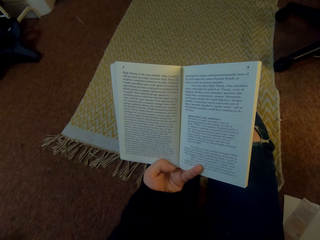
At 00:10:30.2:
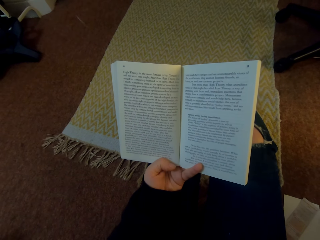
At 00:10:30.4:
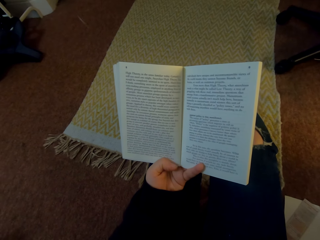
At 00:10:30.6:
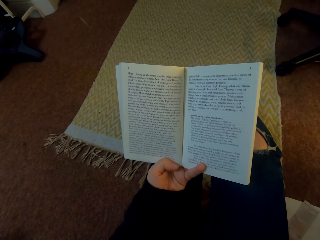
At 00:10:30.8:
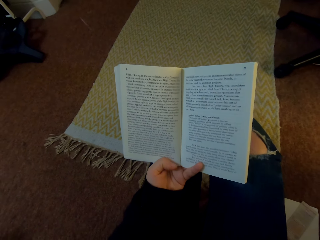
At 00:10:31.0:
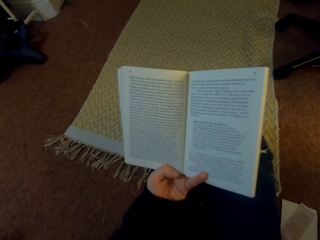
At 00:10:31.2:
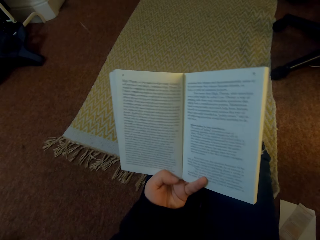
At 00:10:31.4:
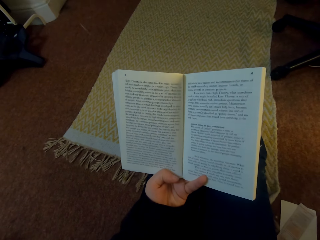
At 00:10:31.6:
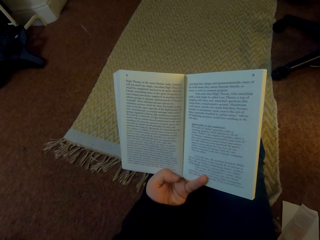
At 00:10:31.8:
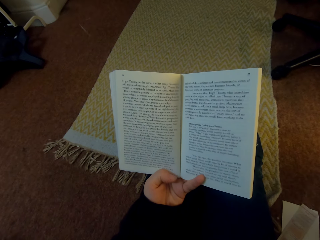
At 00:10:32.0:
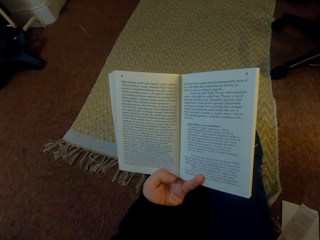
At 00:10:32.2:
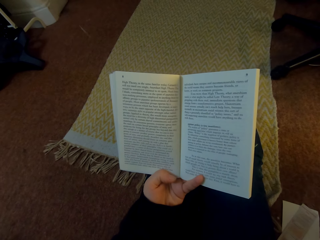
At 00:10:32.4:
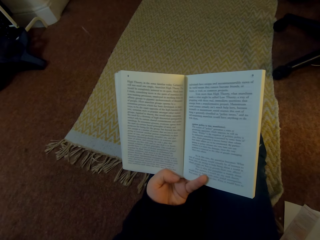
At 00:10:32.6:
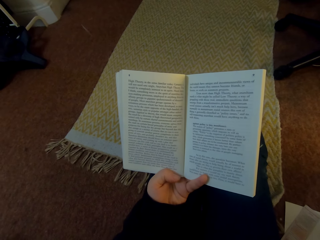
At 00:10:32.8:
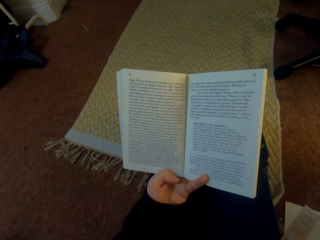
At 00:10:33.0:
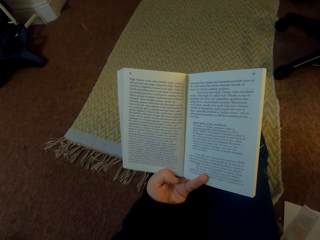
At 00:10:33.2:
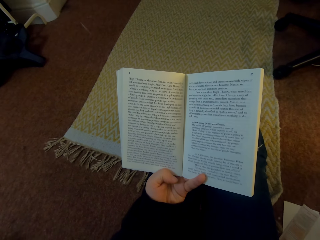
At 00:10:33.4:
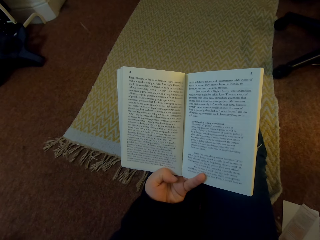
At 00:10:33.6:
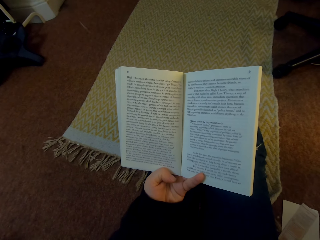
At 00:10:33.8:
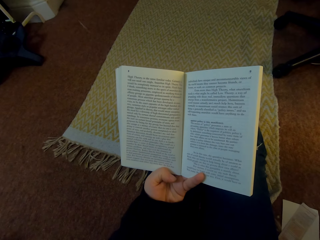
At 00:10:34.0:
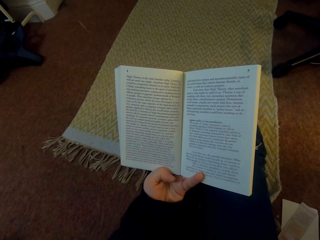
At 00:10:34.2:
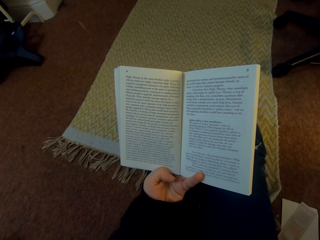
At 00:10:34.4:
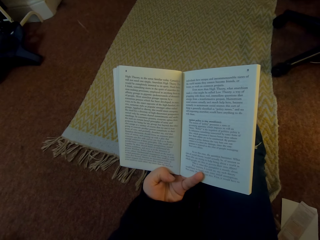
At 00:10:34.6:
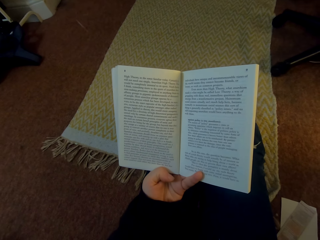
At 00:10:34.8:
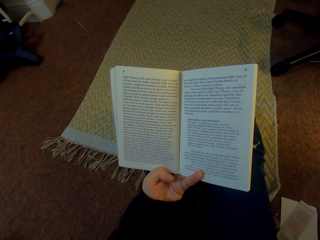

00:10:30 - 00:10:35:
The camera wearer reads the book.

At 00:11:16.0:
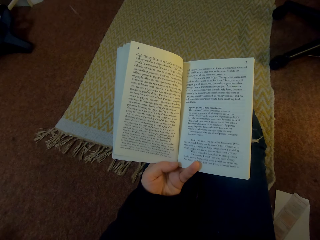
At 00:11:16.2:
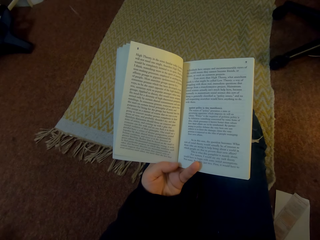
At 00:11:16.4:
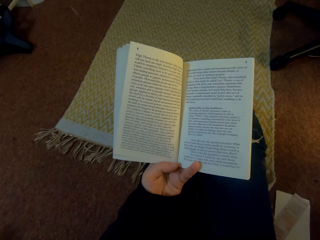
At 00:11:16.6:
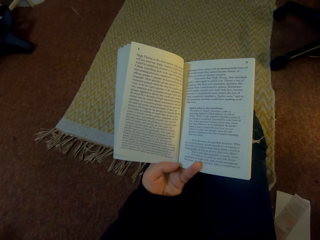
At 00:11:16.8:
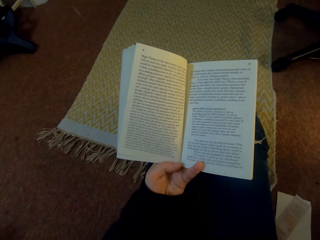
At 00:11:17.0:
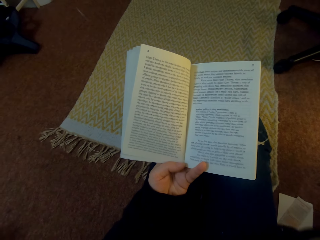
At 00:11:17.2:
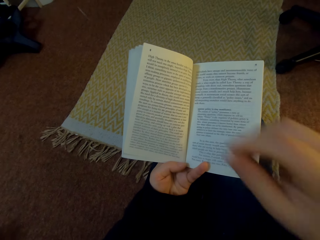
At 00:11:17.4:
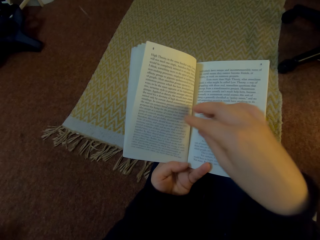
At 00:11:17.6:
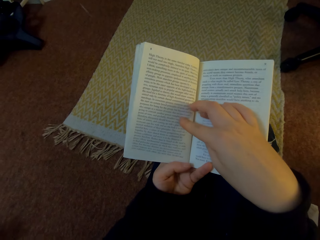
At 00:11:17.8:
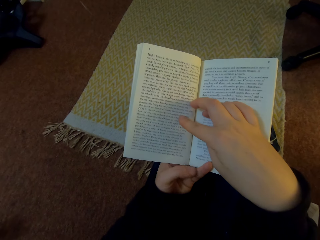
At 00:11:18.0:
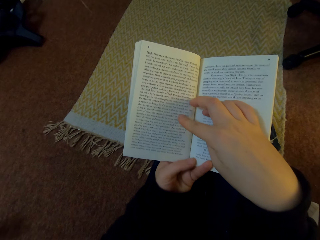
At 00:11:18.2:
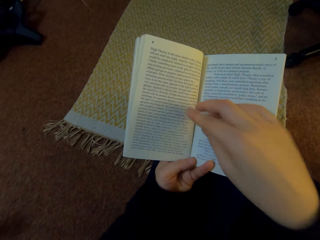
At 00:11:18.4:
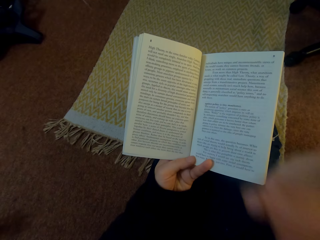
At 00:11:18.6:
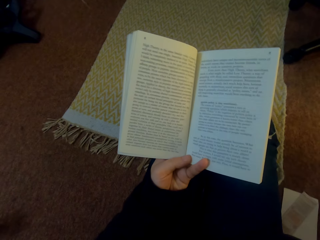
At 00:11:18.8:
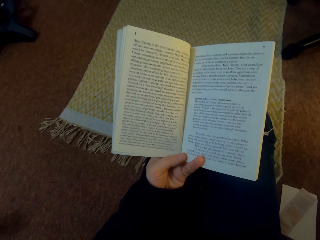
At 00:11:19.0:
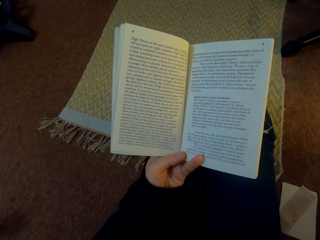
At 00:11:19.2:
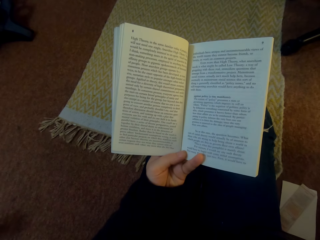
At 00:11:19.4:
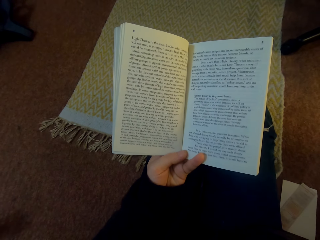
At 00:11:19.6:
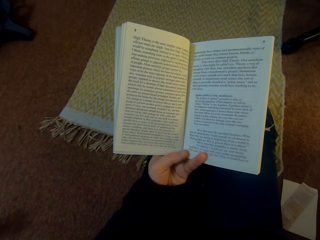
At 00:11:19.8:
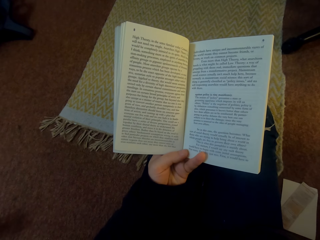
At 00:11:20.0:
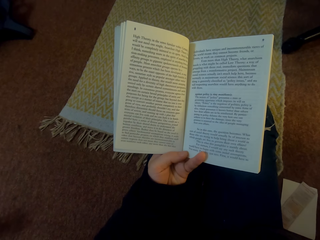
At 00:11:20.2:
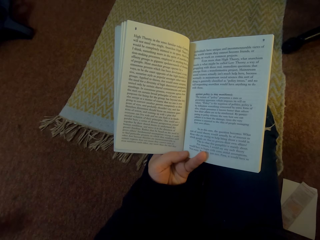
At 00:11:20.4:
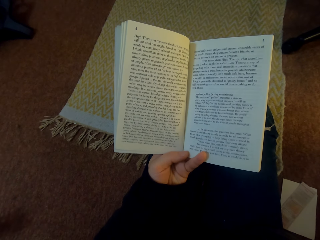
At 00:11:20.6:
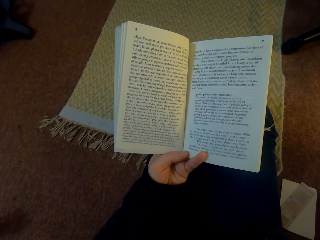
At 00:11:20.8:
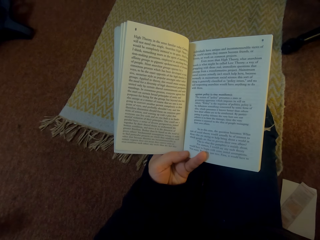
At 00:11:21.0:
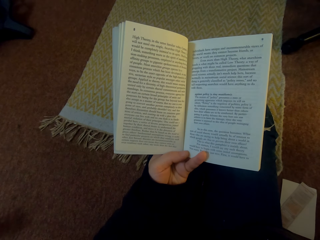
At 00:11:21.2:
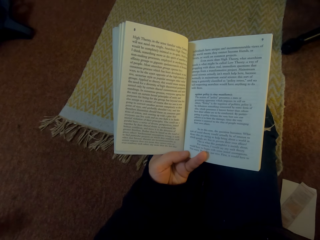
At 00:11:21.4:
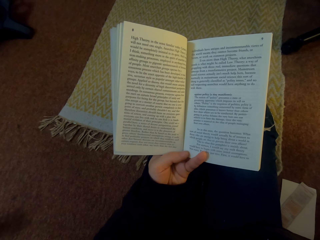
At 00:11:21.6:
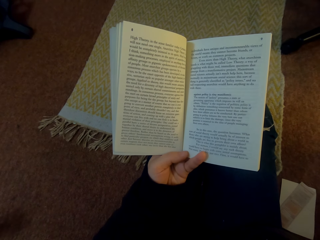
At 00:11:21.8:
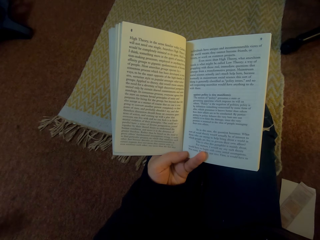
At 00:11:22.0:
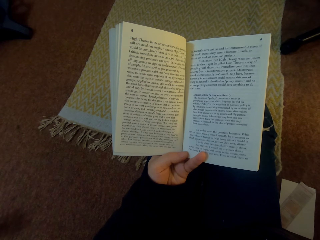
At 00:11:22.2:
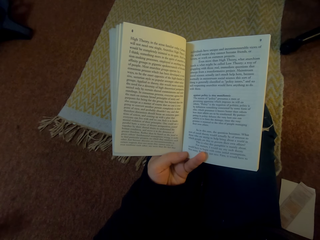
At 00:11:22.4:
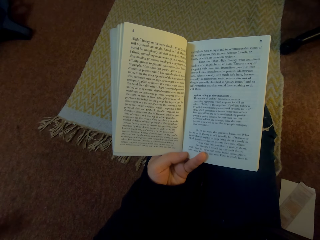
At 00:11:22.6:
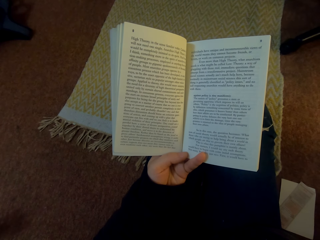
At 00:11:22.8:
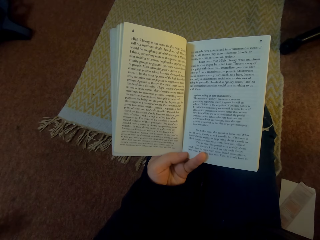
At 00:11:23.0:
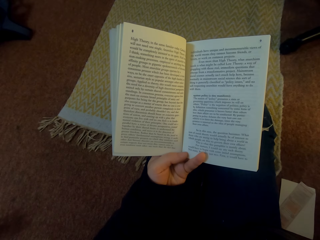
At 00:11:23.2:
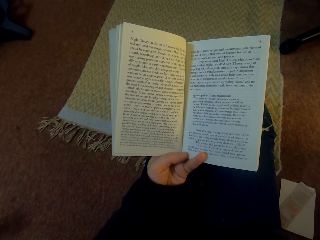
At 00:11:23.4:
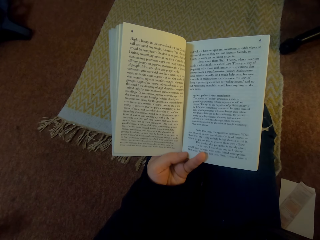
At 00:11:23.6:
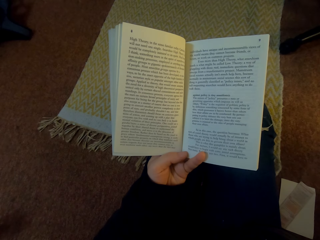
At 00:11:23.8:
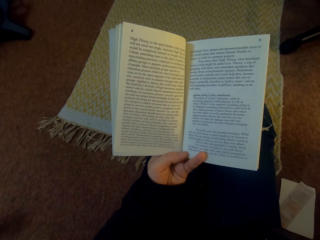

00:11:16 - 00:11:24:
The camera wearer touches the book with the right hand. They move the right hand. They read the book.

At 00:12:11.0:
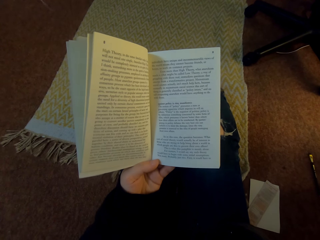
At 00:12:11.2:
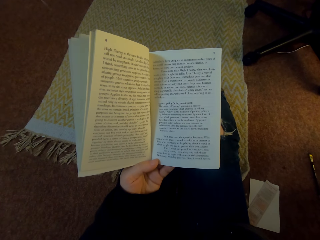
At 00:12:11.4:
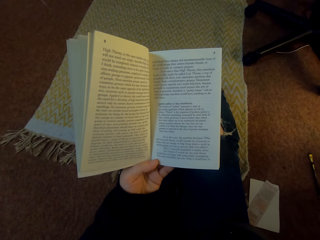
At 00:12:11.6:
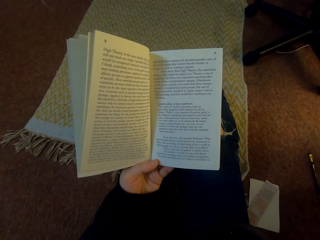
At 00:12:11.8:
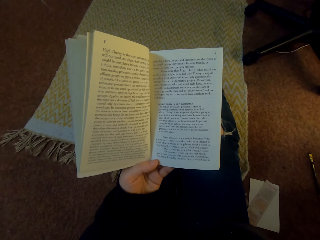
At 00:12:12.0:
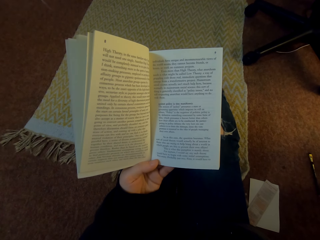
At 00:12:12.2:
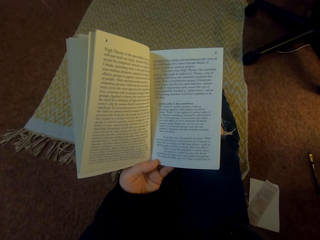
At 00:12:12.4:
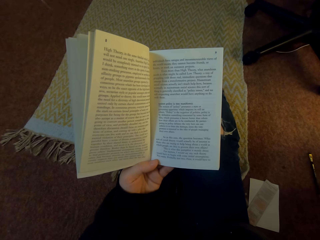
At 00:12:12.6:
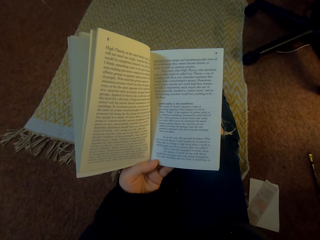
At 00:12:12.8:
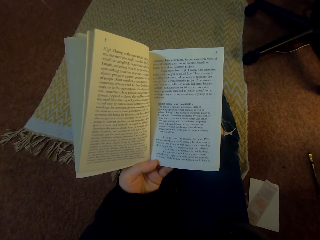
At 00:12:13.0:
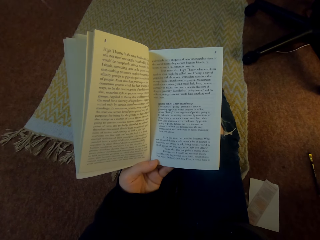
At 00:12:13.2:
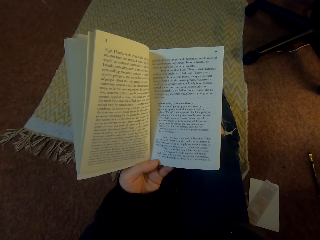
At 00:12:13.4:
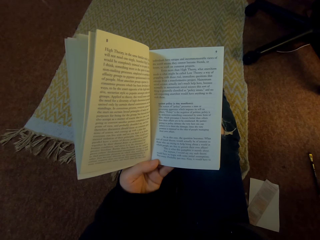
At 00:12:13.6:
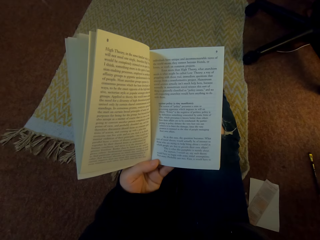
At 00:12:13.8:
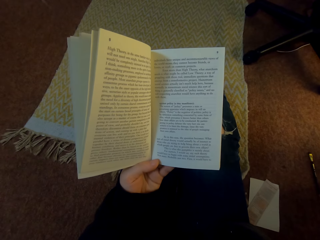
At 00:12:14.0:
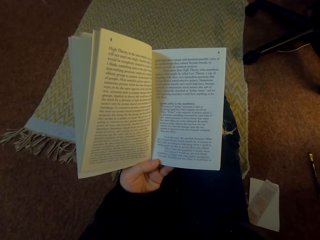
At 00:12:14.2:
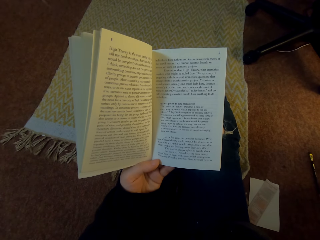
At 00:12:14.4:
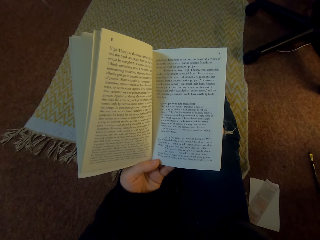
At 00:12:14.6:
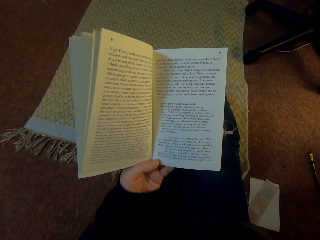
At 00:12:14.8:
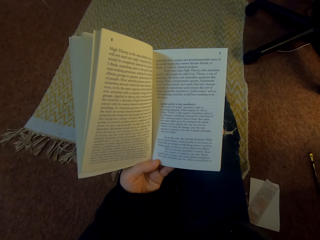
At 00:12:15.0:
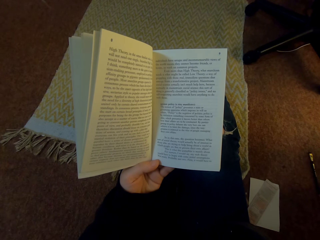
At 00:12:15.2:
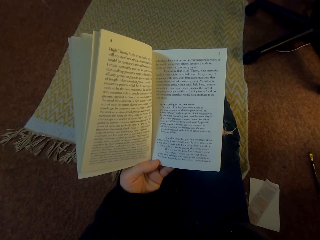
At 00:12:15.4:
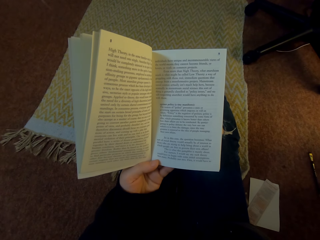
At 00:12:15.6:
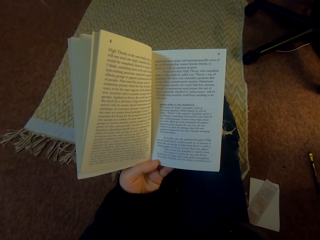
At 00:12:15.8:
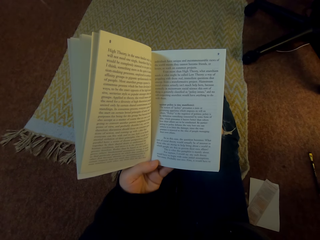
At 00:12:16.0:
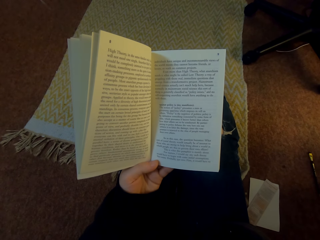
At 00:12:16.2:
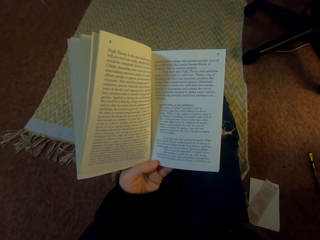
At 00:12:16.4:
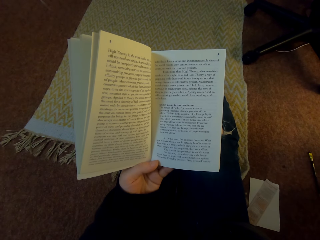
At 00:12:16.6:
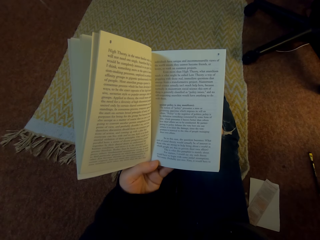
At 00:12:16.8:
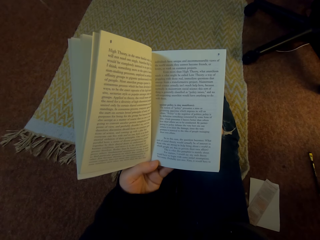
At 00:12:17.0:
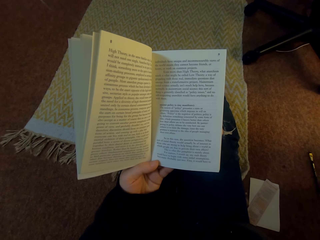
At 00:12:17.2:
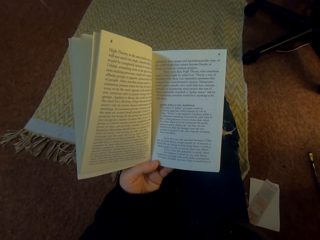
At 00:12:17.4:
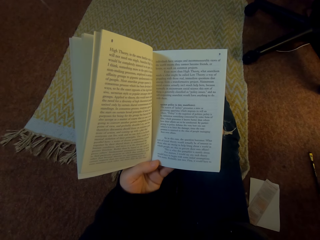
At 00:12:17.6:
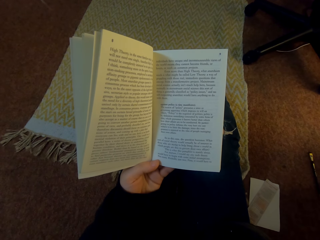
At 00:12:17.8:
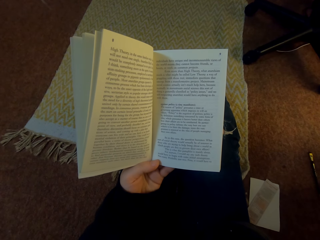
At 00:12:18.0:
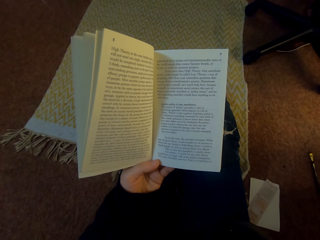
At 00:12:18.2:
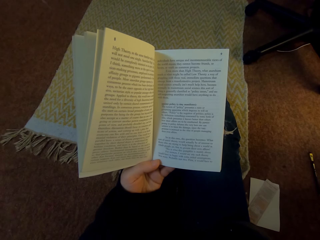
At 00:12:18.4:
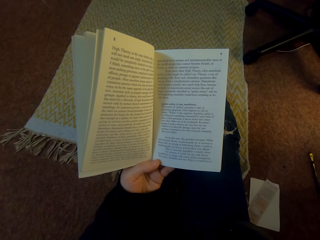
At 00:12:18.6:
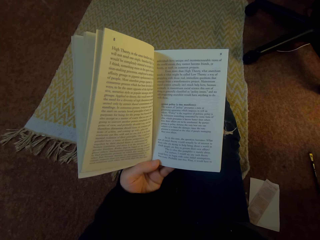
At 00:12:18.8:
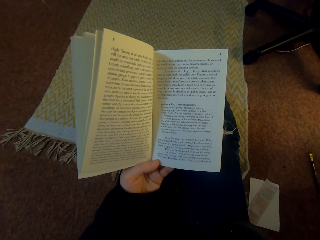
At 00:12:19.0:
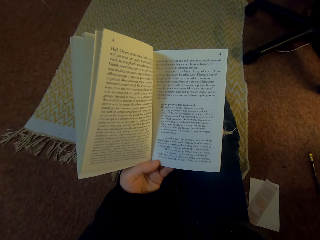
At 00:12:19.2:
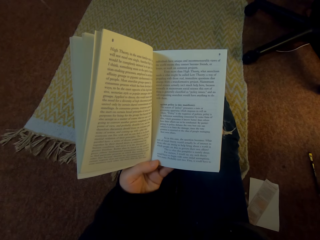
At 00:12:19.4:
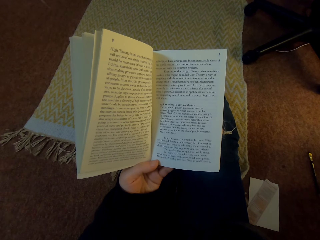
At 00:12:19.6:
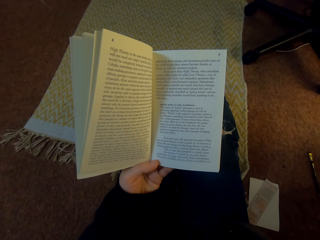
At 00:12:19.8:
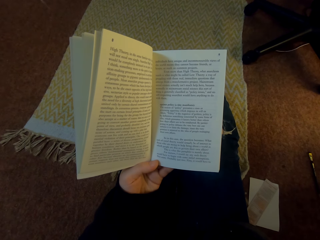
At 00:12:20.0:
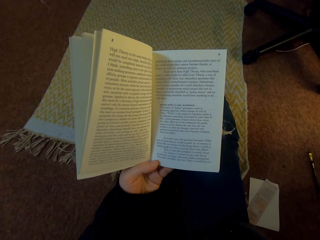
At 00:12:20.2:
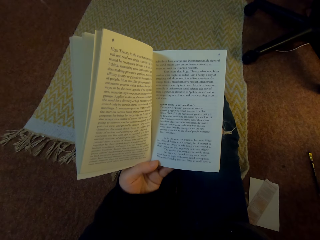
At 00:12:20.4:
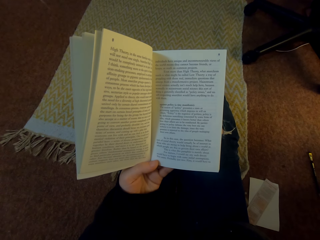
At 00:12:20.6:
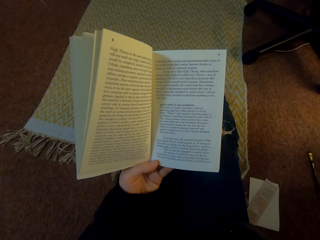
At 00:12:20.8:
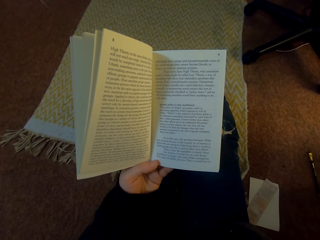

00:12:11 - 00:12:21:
The camera wearer reads the book. She holds the book with her left hand.
